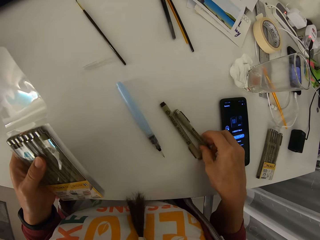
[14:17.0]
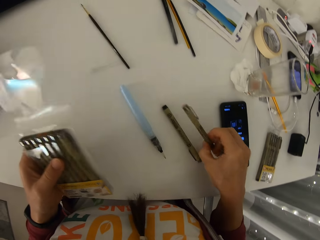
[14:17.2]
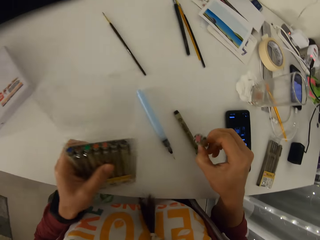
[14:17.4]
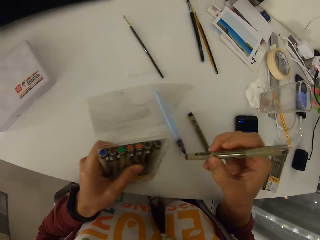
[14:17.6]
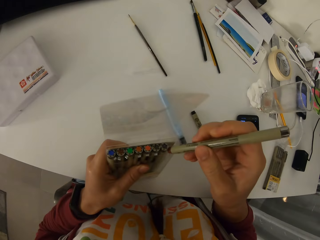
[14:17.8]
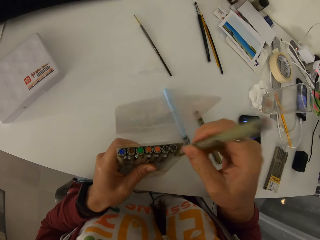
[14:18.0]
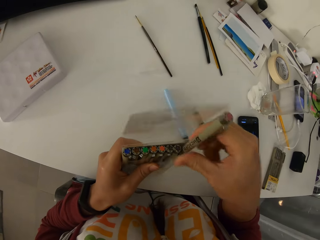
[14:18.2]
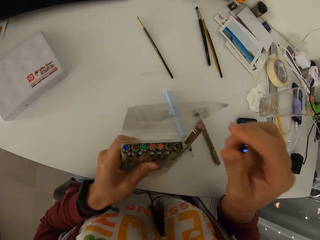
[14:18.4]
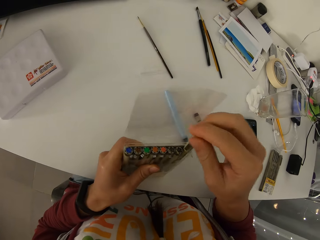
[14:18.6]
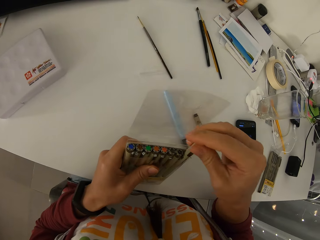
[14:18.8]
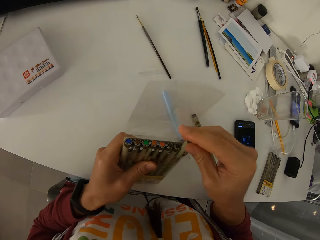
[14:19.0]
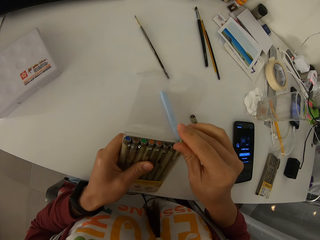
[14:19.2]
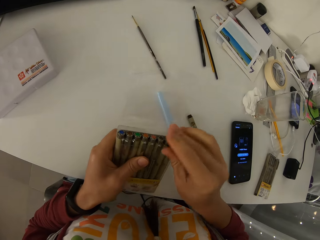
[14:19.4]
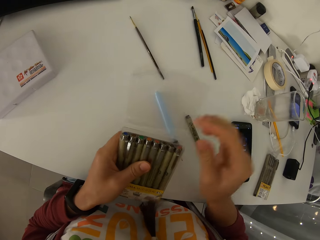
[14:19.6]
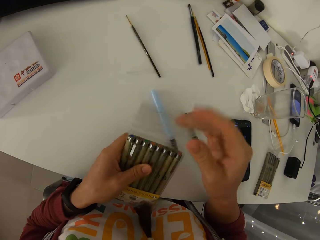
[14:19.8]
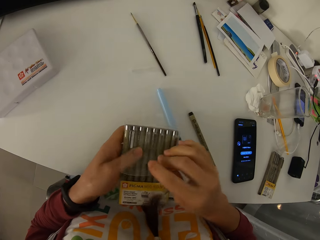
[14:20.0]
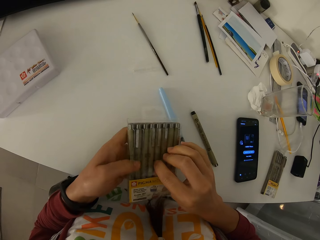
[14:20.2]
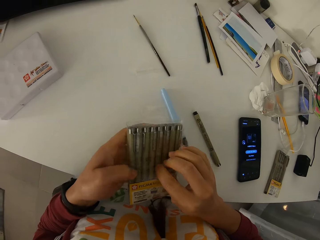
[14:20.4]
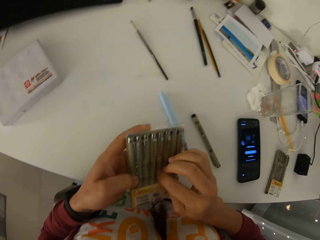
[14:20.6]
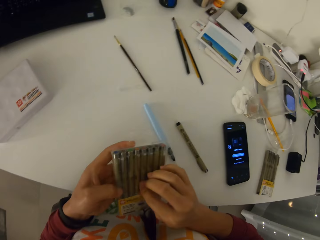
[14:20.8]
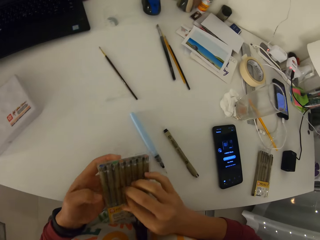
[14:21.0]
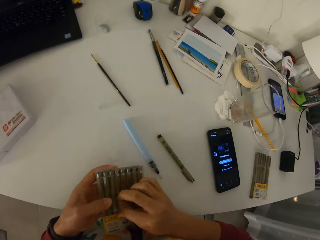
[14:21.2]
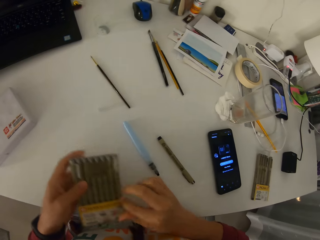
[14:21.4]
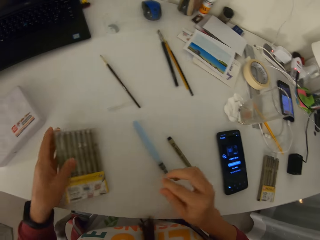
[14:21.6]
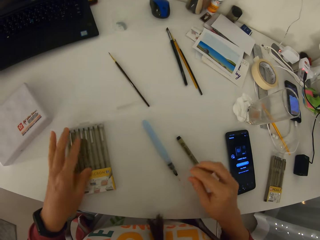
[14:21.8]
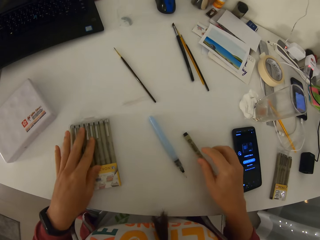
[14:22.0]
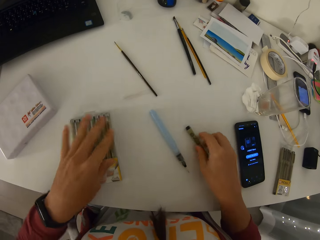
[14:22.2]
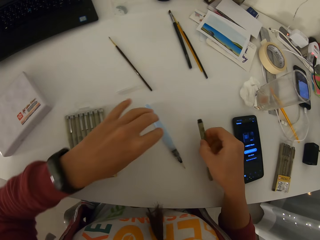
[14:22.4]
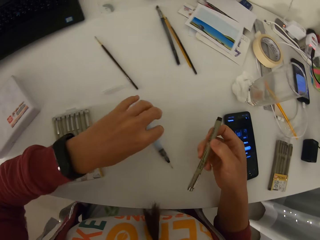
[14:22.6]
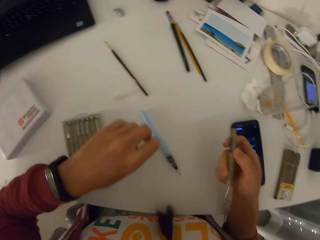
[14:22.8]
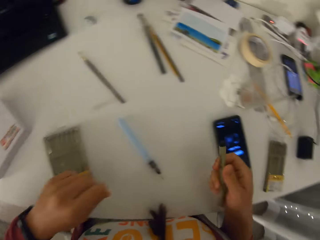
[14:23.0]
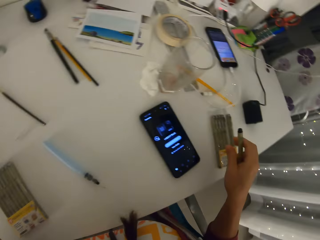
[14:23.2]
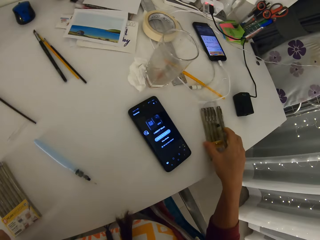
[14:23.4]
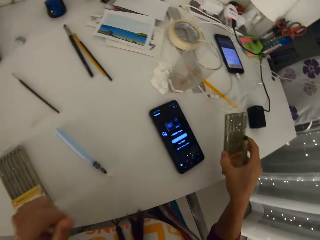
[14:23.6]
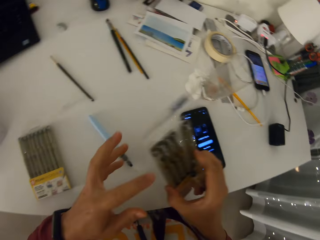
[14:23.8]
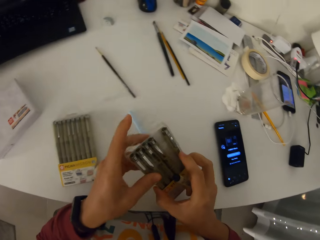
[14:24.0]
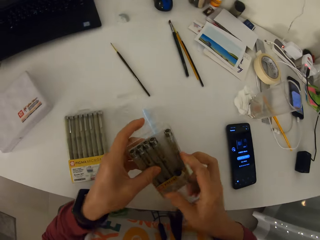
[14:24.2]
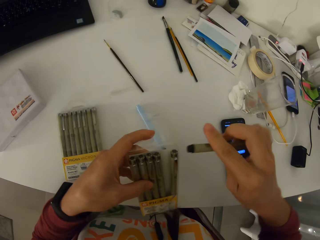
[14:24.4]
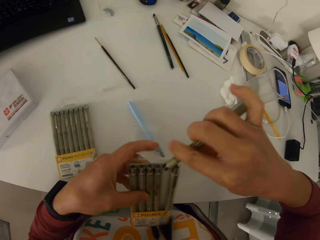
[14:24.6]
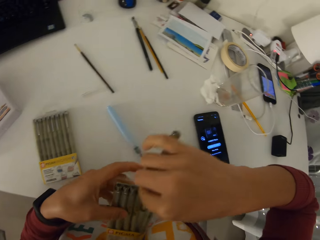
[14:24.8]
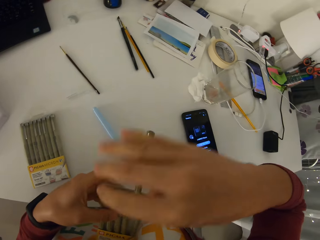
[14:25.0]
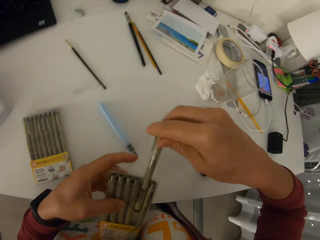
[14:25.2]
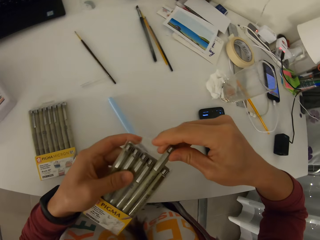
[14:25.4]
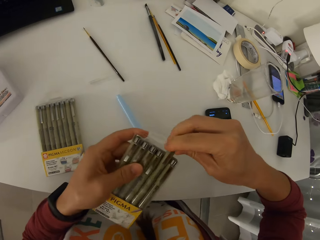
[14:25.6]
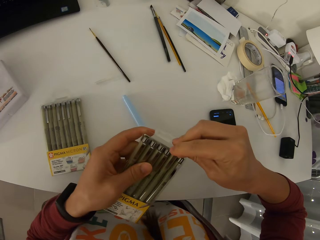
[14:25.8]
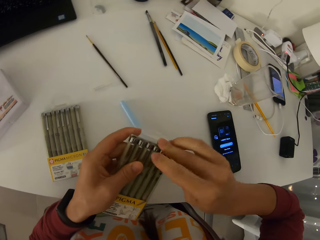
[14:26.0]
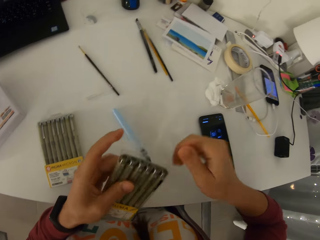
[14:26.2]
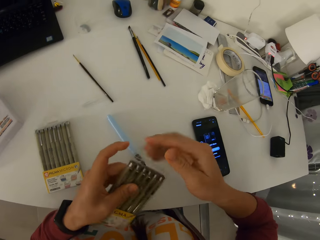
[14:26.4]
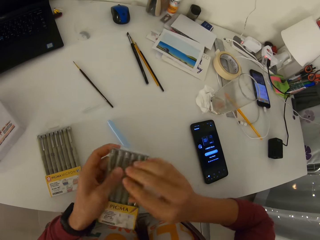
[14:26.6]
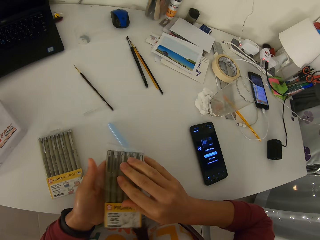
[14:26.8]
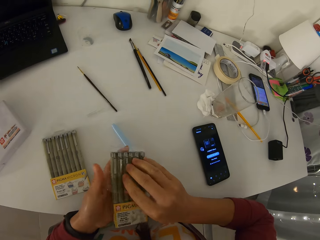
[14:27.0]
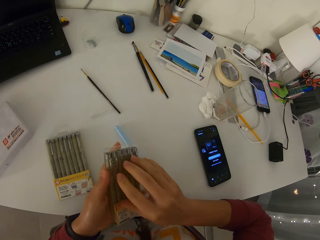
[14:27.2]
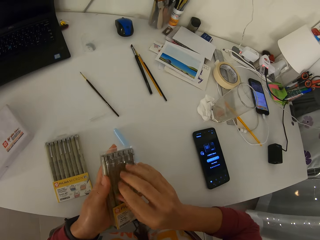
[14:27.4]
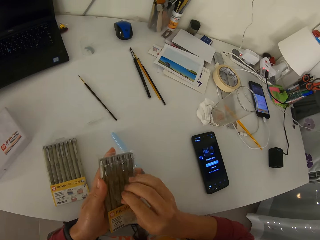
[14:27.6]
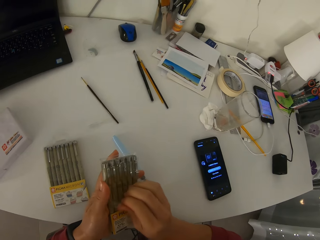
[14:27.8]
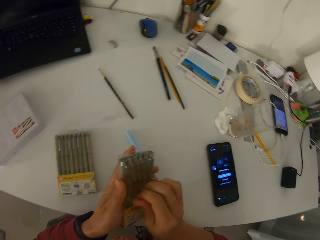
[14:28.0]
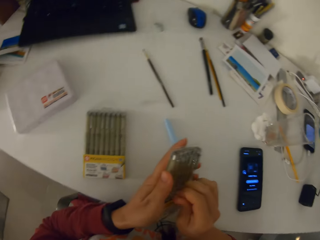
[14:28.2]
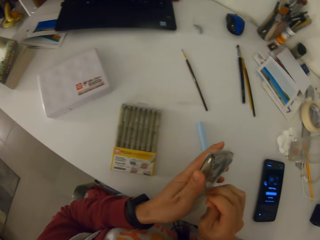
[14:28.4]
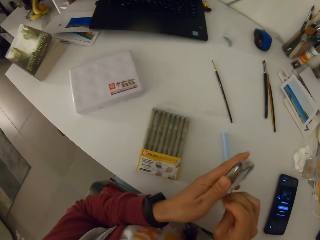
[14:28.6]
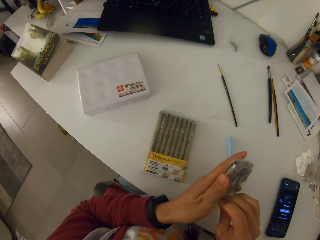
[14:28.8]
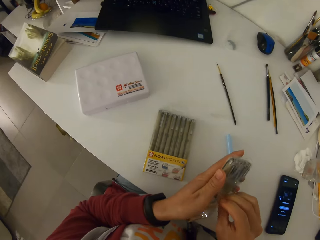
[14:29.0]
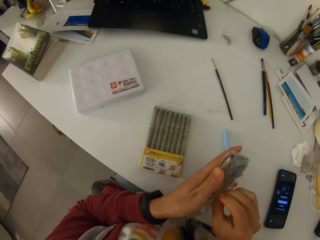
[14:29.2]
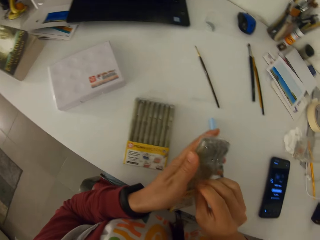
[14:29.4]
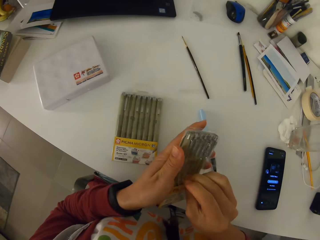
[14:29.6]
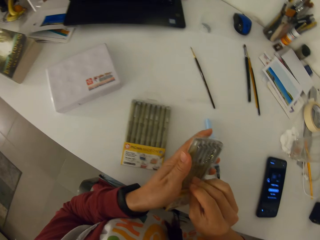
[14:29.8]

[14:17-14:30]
The camera wearer picks up a color pen and puts the color pen in its packet. They close the packet of color pens. They drop the packet of color pens on the table. They pick up a color pen. They pick up the packet of color pens on the table. They put the color pen in its packet. They close the packet of color pens.

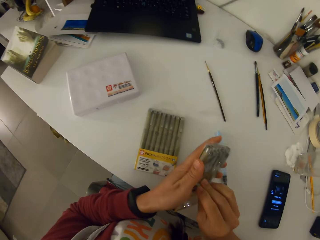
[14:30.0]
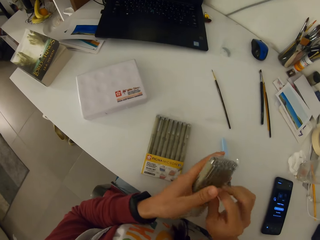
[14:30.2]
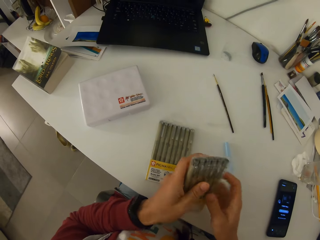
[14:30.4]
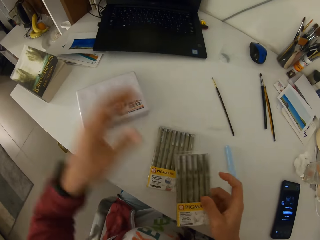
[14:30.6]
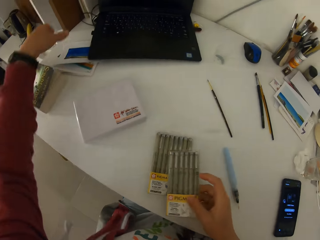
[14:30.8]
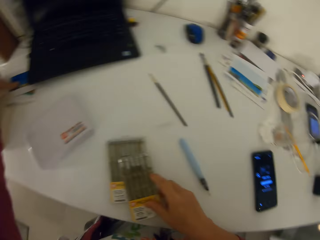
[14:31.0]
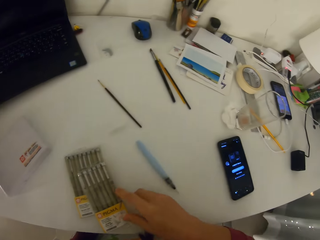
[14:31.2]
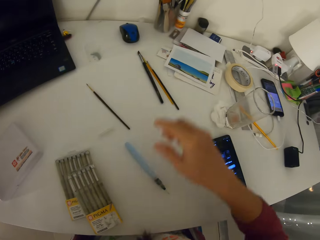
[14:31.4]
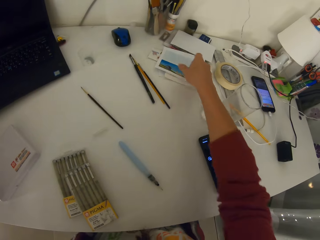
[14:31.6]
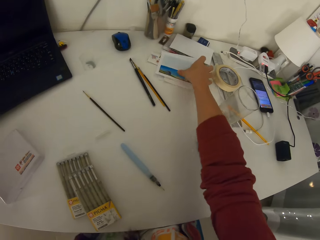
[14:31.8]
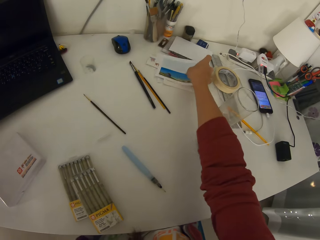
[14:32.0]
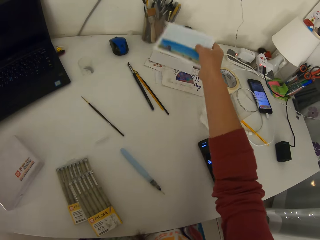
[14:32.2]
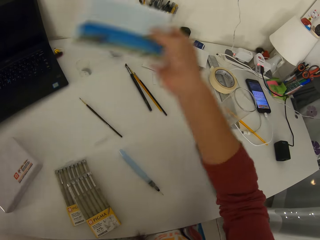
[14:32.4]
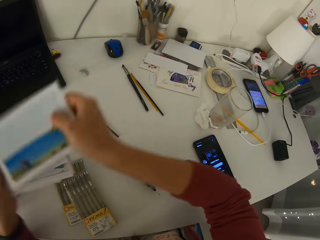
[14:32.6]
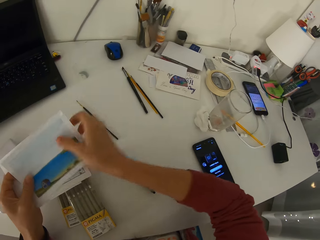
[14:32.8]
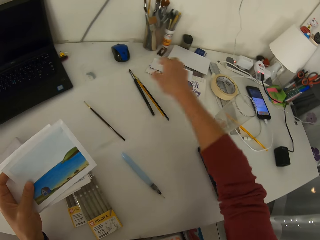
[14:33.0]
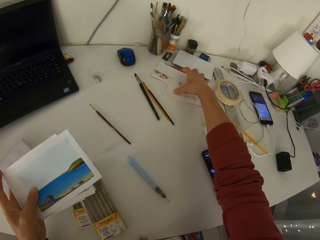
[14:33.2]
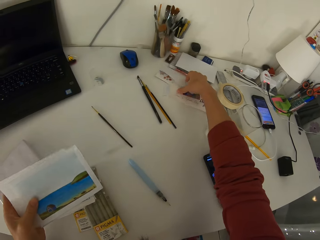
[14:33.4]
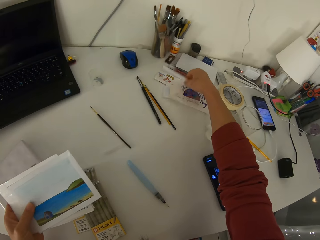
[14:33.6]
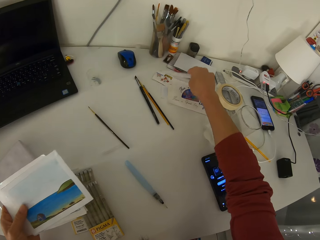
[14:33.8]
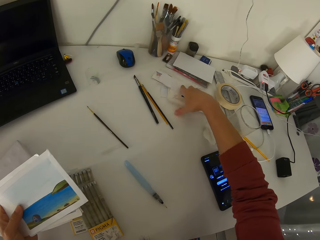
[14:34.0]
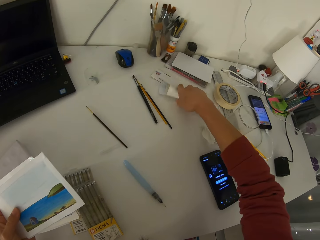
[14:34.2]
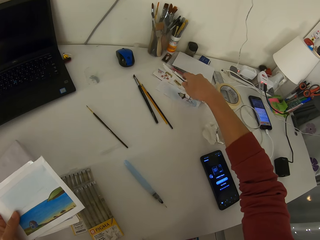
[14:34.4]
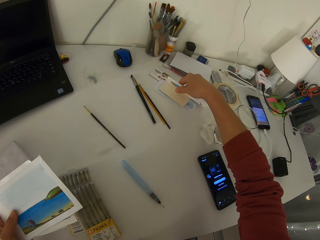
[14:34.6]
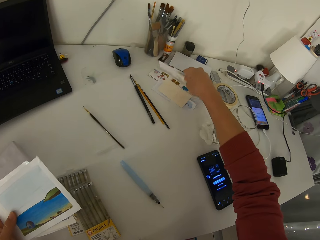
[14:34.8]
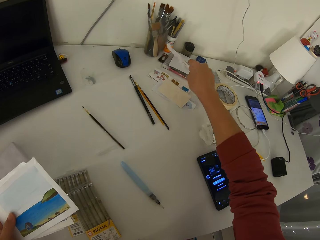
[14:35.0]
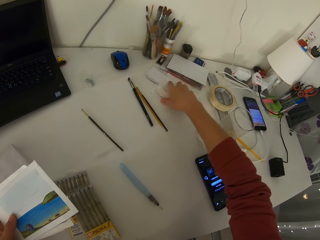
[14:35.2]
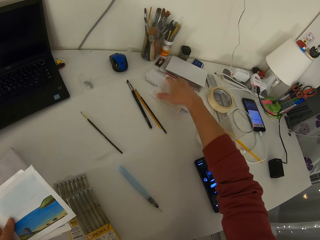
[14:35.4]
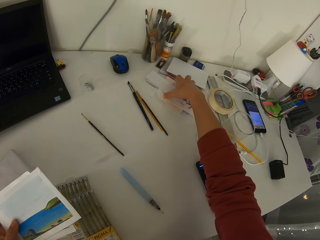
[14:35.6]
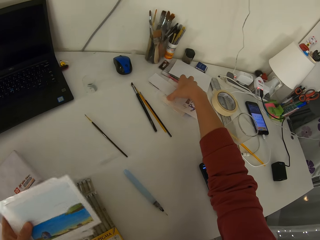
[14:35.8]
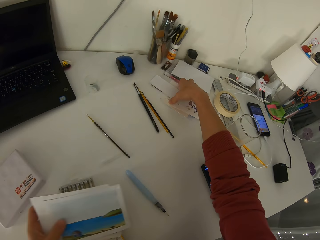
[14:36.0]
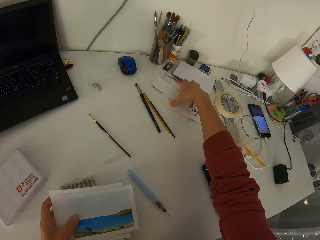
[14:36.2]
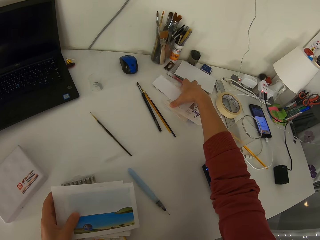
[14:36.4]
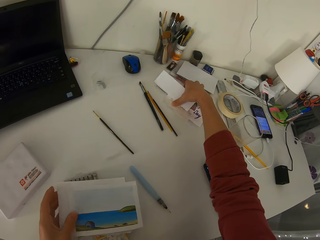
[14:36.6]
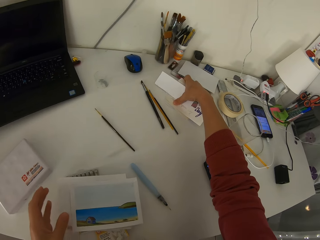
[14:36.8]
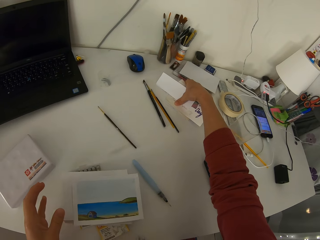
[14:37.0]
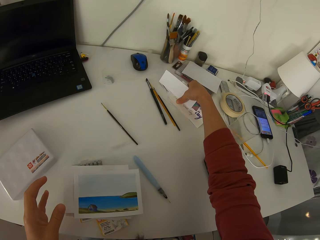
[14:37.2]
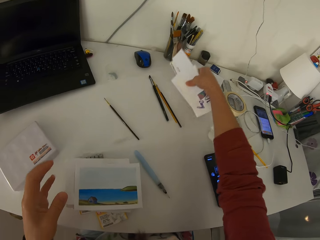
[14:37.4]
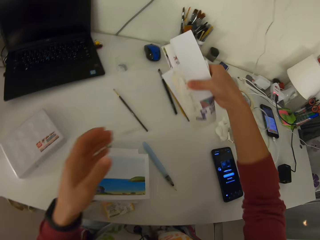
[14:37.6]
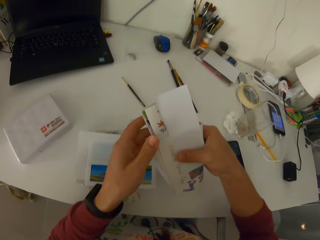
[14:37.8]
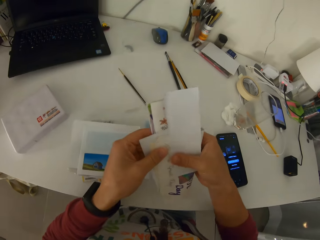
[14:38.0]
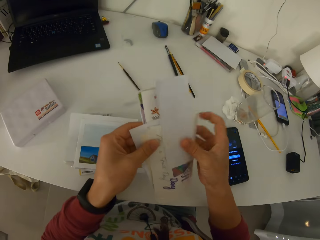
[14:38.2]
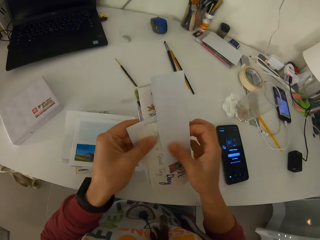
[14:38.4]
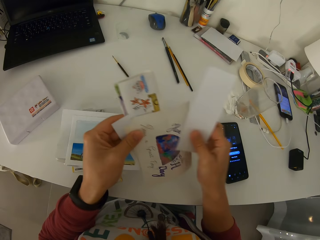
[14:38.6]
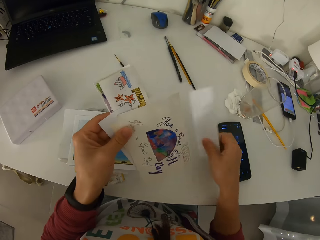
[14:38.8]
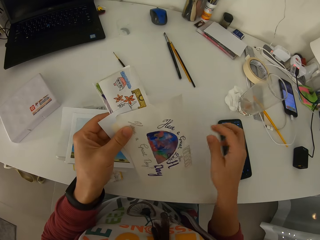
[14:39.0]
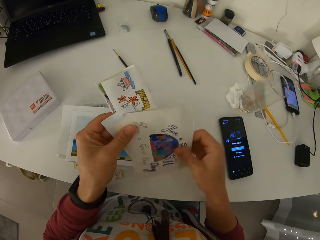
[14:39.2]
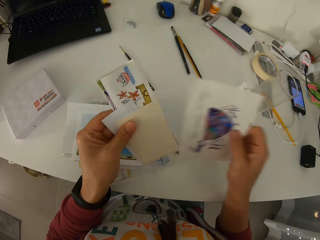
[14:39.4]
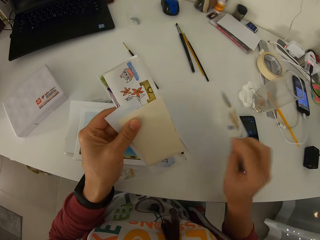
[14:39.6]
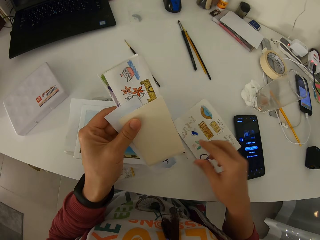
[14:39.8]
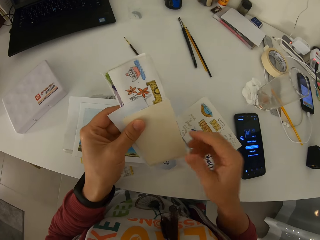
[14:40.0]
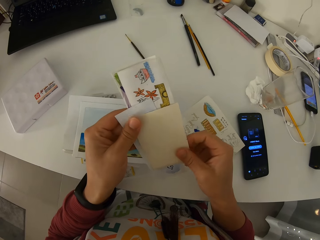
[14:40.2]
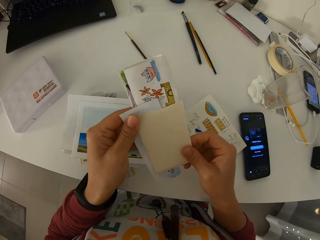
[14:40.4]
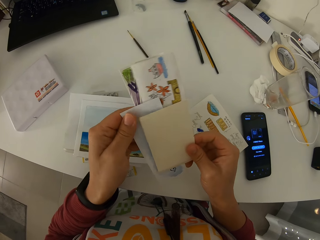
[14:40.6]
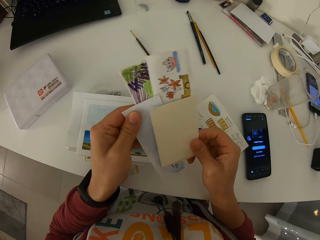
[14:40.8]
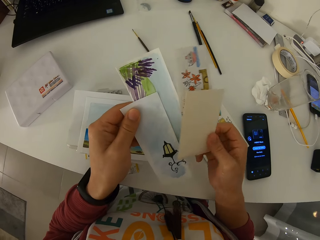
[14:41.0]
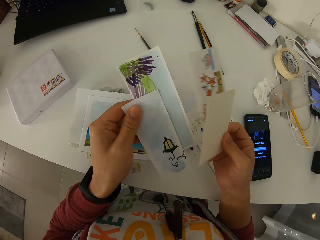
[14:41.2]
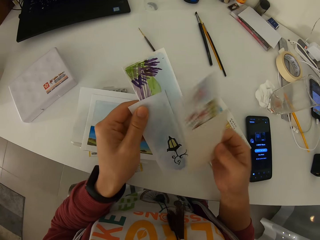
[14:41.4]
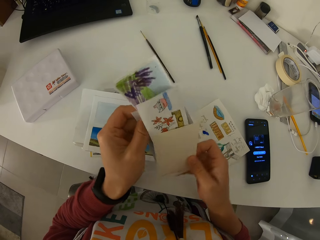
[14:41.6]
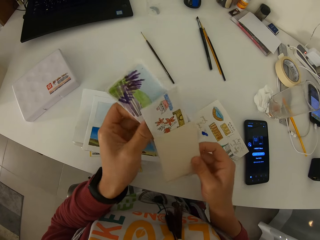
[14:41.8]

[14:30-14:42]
The camera wearer drops the packet of color pens on the table. They pick up papers on the table. They pick up a painting from the table. They try picking up the papers. They drop the painting on the table. They pick up the papers from the table. They drop a paper on the table. They drop a paper on the table again. They shuffle the papers.
